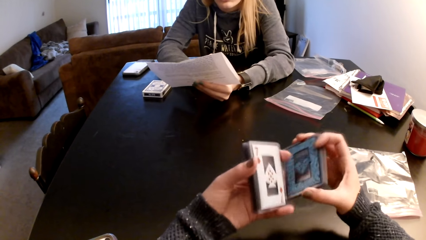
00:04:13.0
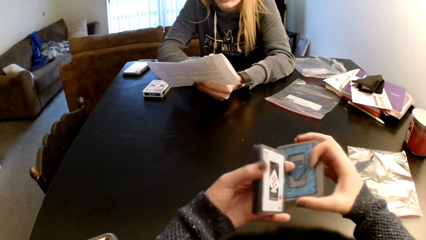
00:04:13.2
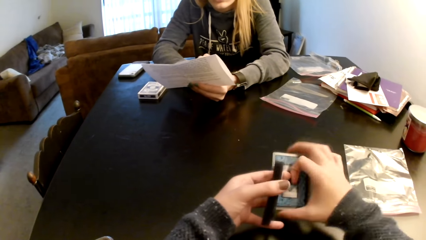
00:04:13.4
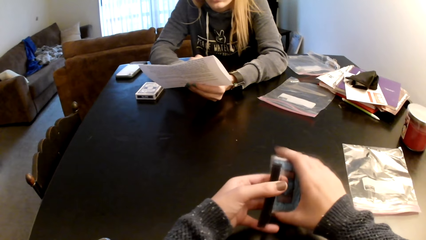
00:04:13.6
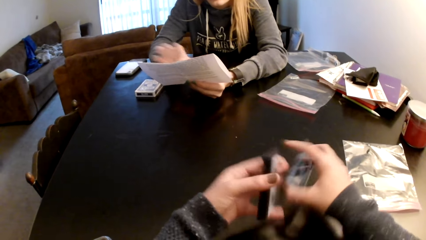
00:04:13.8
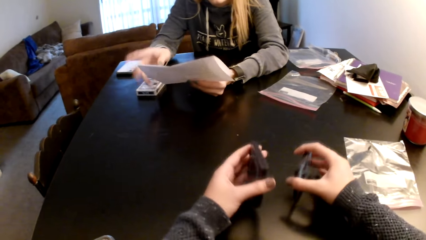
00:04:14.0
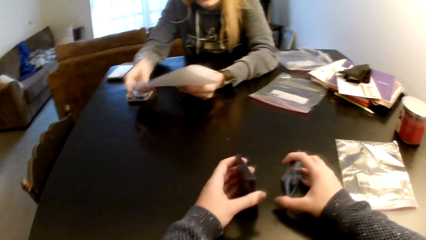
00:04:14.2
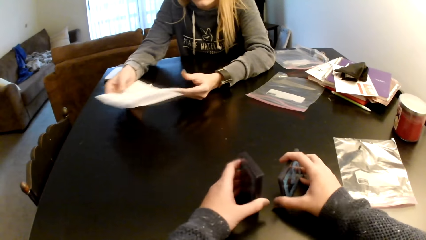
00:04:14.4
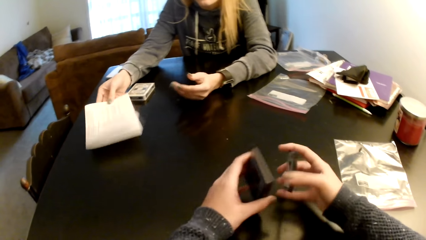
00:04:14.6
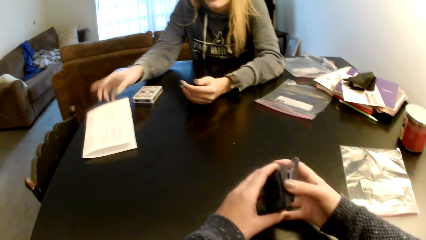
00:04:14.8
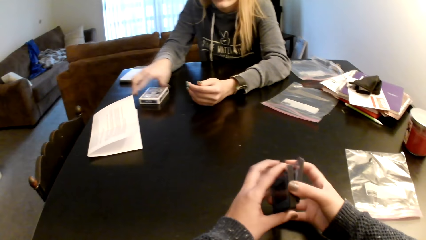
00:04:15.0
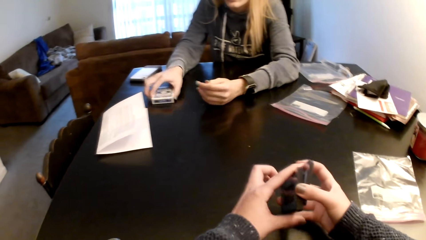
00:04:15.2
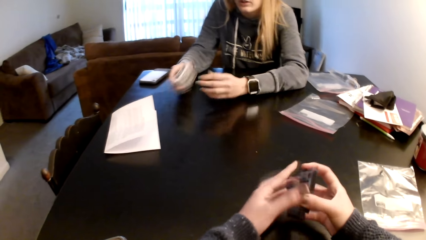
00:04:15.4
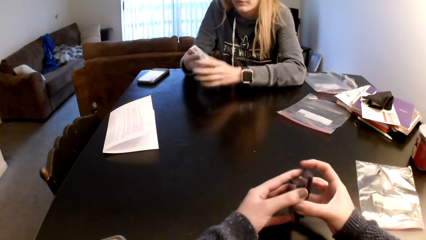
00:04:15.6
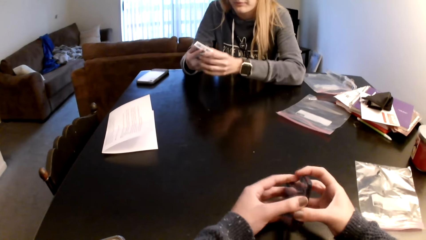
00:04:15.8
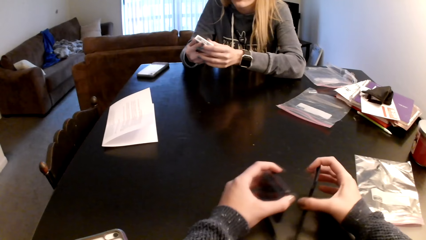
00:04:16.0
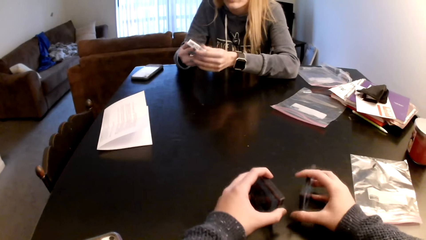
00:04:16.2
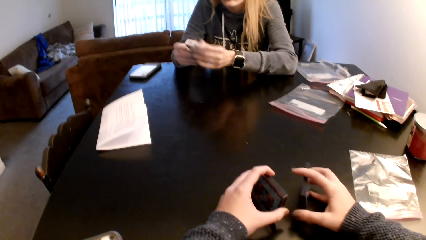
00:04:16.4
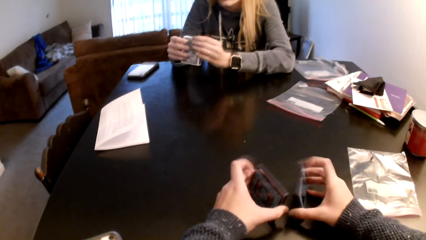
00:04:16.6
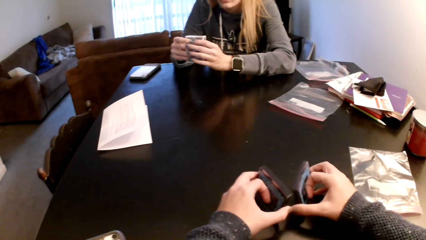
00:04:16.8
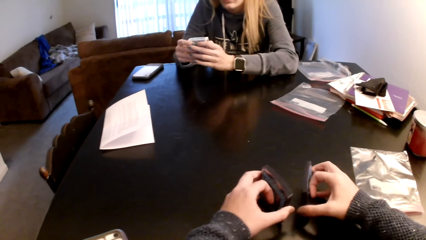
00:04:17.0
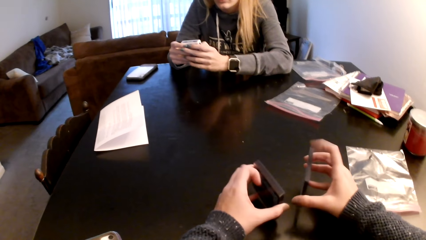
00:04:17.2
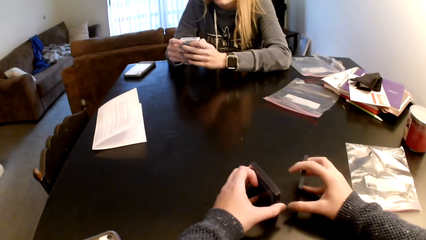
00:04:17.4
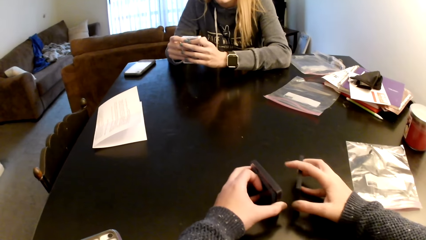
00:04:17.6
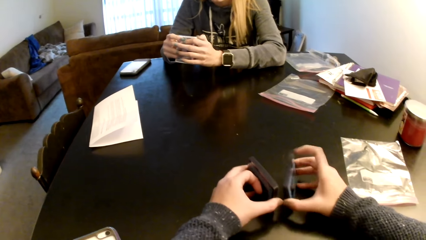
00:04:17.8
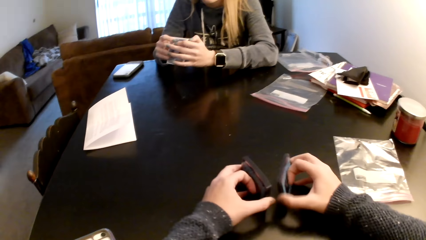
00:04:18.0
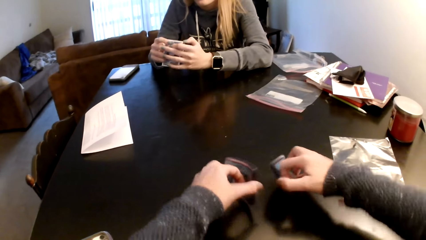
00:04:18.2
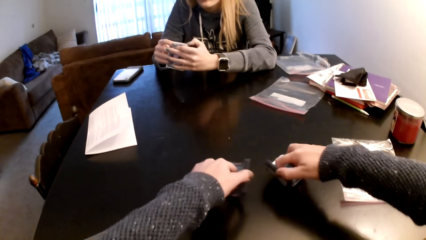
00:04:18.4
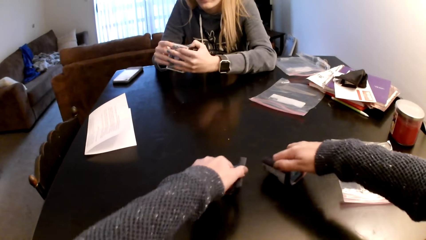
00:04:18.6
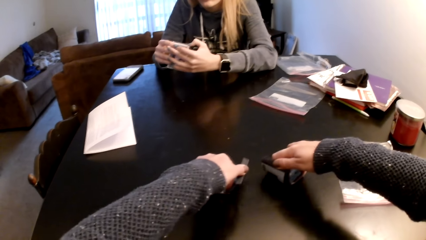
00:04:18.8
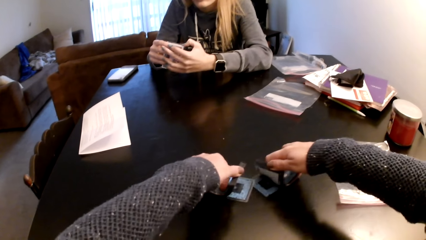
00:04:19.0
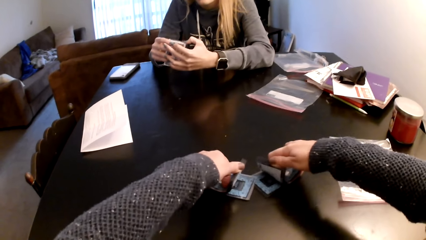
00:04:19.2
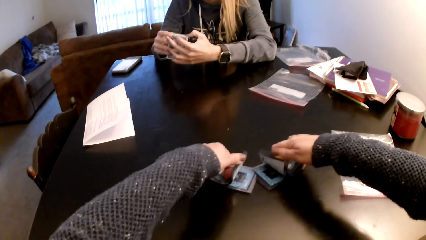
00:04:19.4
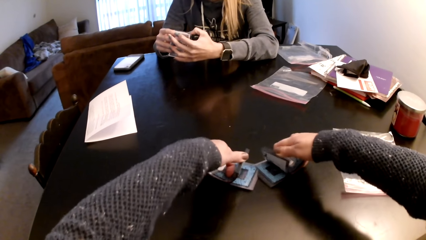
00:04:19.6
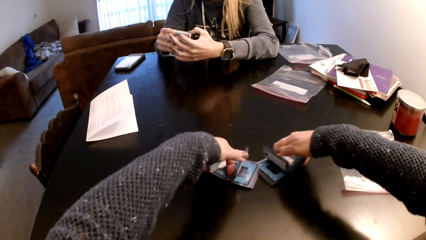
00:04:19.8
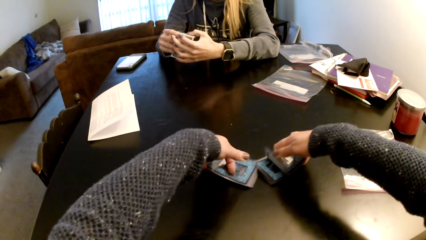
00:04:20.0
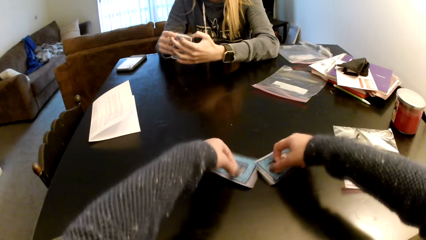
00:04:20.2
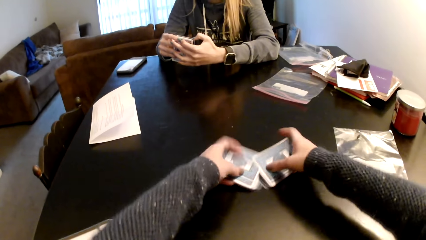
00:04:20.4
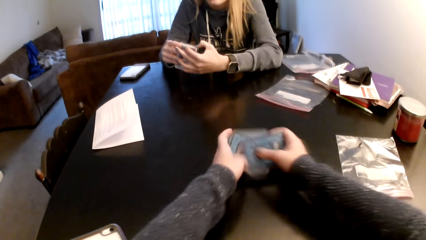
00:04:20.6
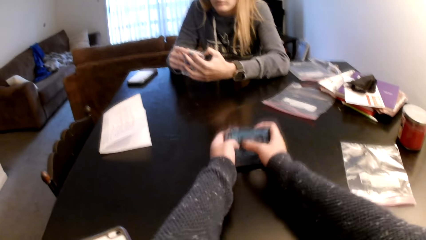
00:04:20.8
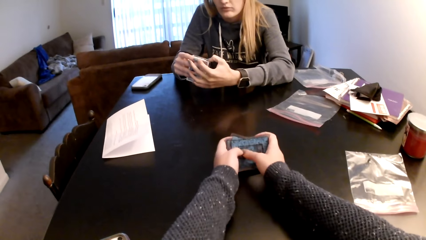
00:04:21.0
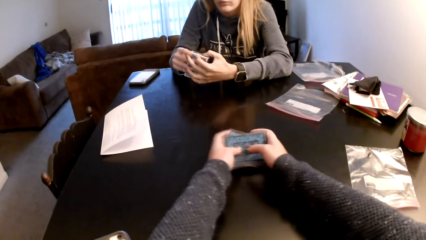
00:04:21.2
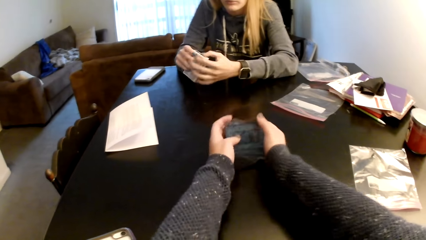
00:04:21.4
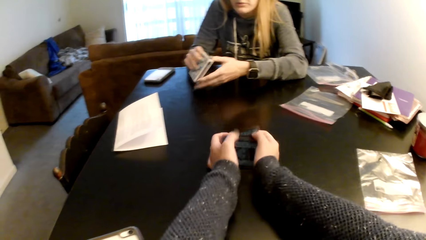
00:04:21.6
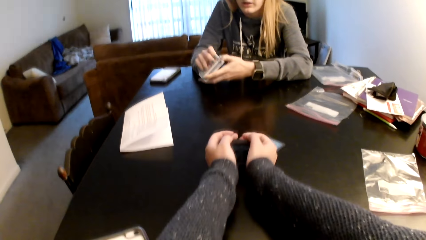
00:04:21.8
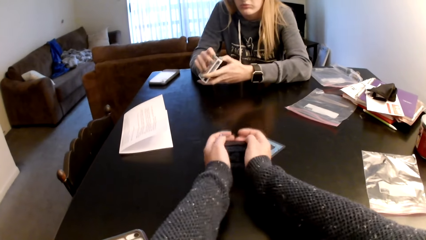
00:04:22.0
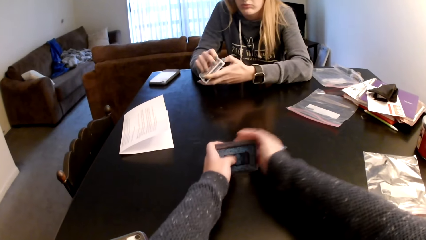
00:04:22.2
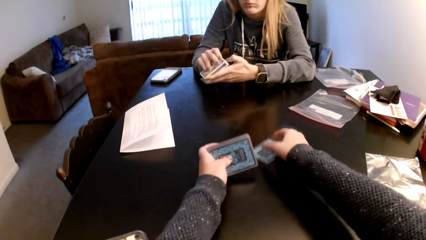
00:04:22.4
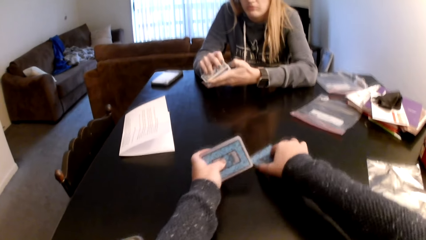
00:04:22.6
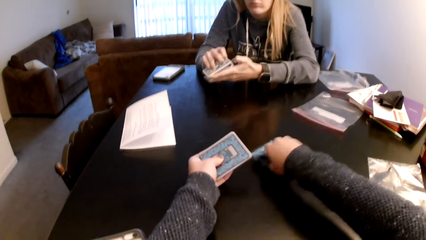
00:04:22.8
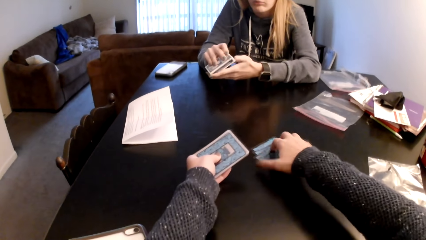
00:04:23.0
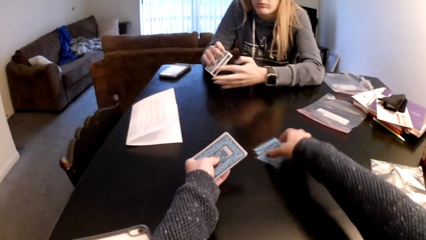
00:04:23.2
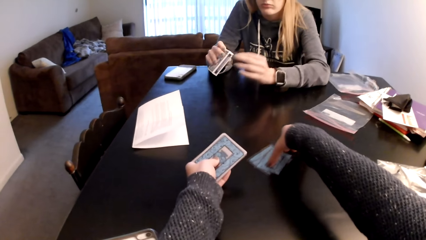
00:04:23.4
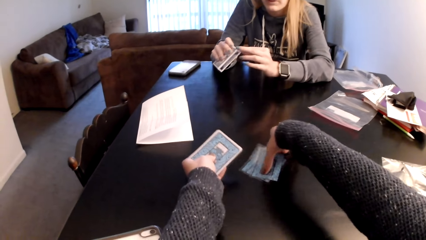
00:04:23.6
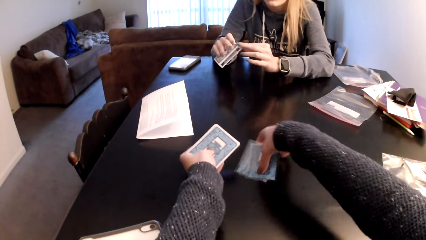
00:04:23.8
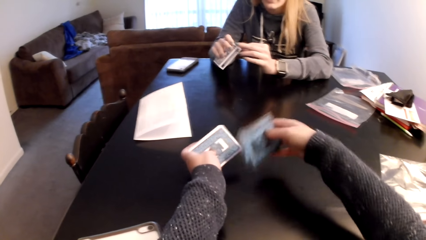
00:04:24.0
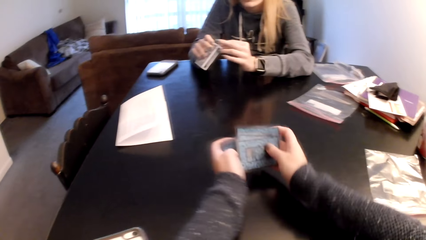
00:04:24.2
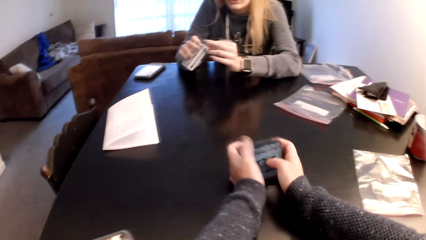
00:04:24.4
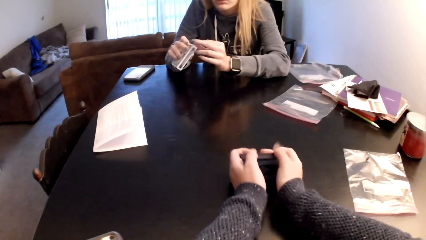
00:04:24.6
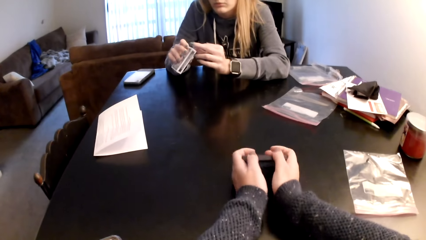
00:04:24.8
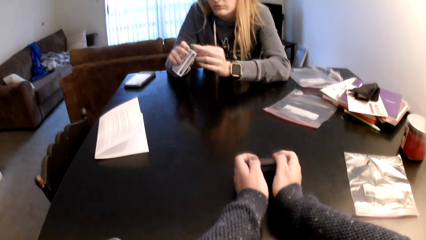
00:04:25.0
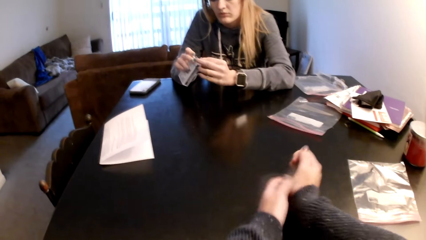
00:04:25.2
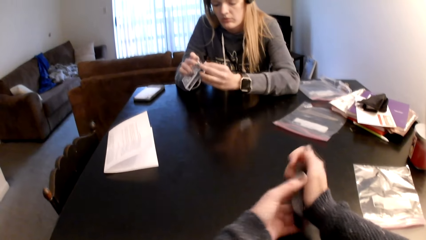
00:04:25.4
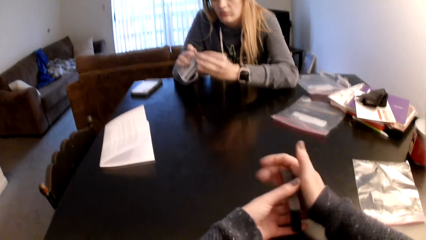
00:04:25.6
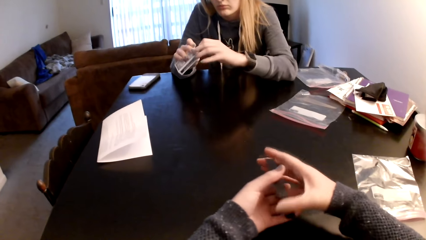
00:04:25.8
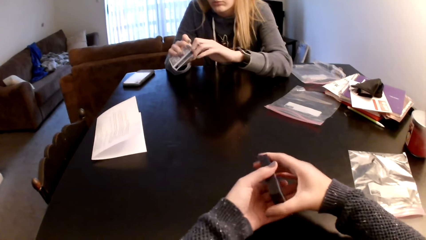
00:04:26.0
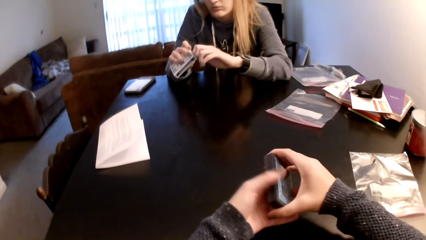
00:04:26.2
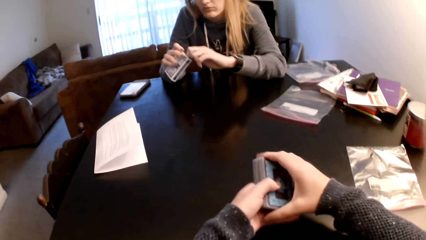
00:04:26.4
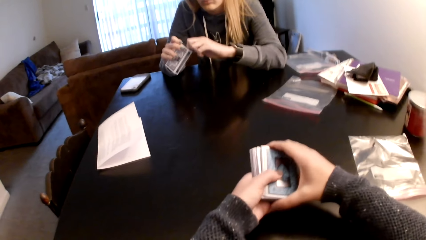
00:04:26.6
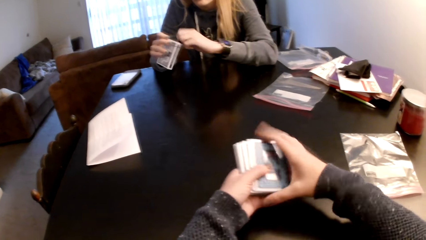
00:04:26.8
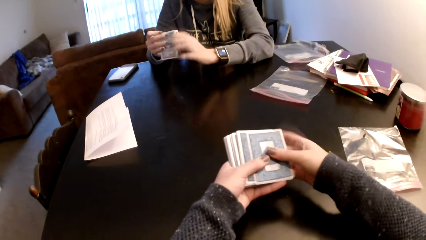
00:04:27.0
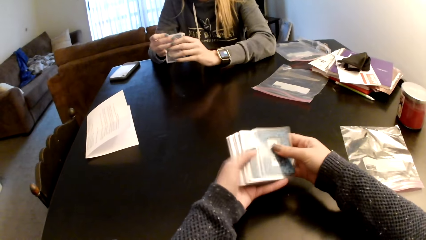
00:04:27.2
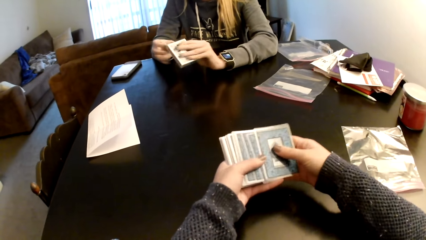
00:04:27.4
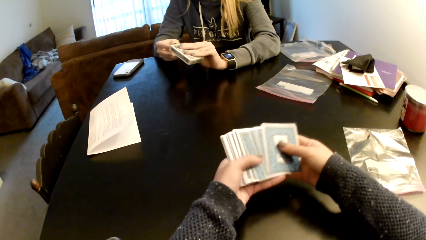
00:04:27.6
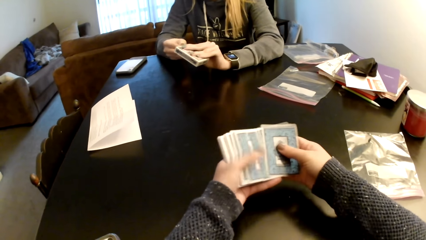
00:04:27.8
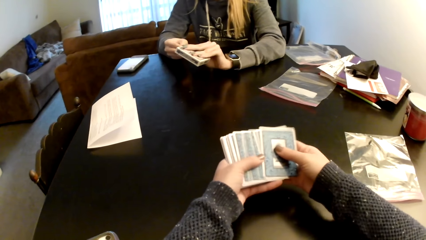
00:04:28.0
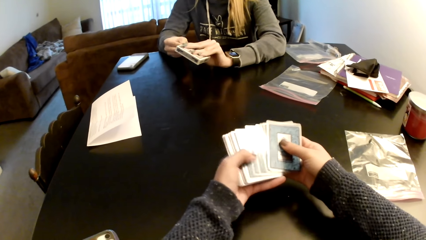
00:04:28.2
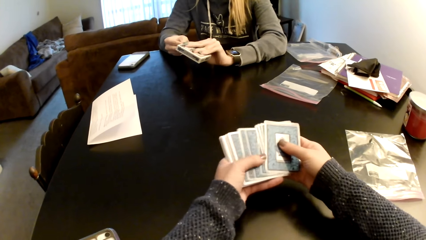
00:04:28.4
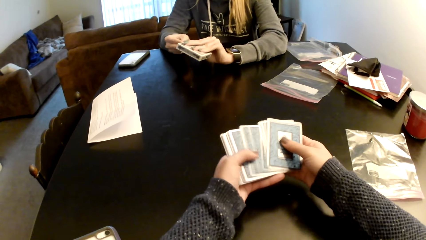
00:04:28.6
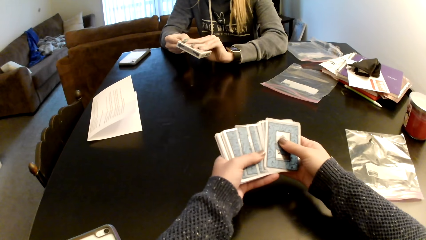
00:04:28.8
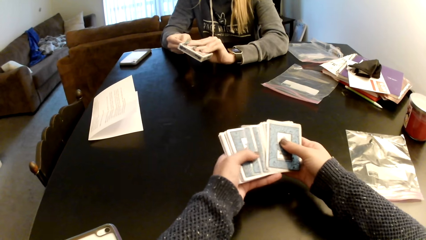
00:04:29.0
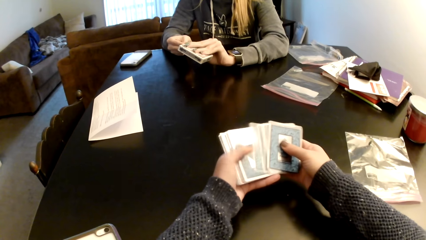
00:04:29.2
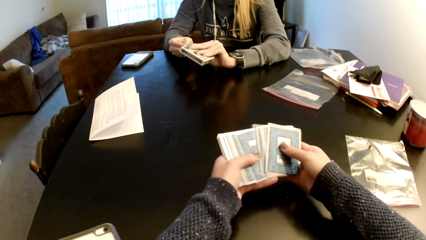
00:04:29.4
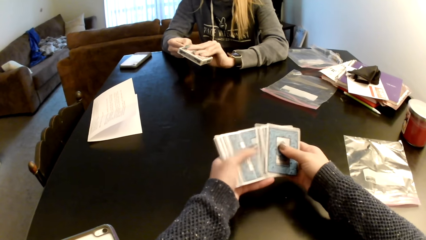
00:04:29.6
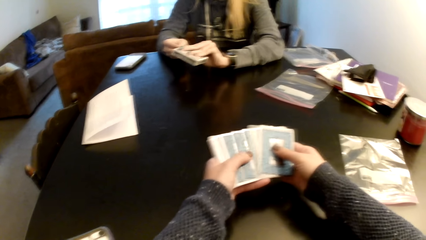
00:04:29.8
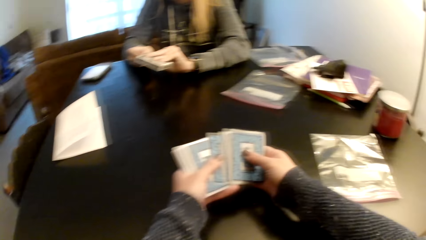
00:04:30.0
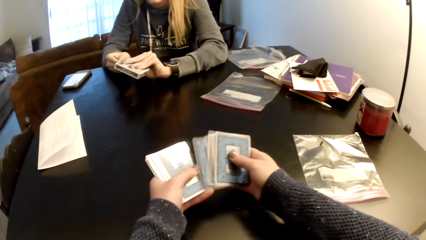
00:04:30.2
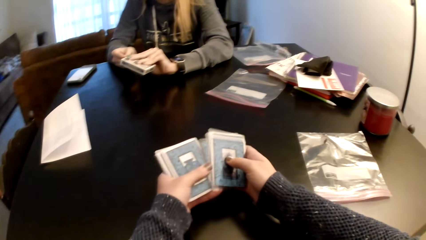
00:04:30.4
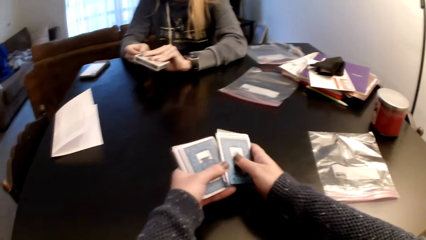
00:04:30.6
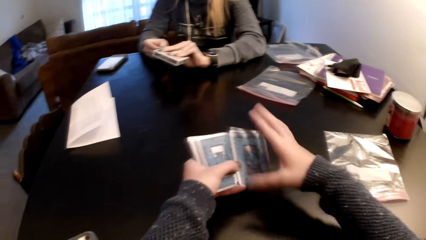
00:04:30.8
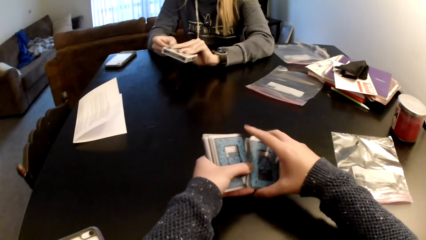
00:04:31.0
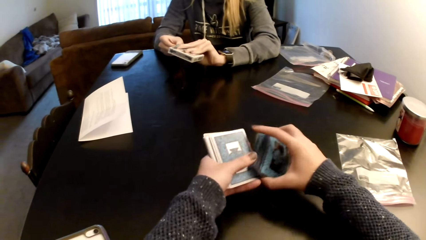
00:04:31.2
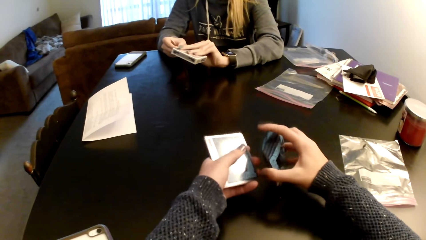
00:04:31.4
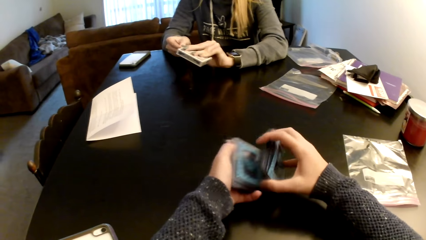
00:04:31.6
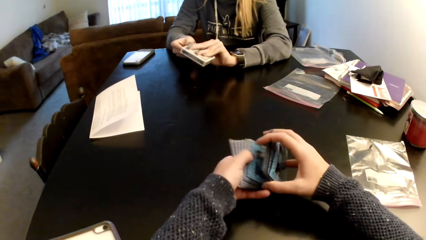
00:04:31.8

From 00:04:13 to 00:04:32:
The camera wearer divides the cards into two. She adjusts the cards on a table. She aligns the cards with both hands. A woman puts the paper on the table. The camera wearer aligns the cards with both hands. The woman picks up a box from the table. The camera wearer adjusts the cards on the table. She flips the cards, holds the cards together, and aligns the cards with both hands. The woman holds the box with her hands. The camera wearer picks up the cards from the table. She holds the cards together and aligns the cards with both hands. She adjusts the cards on the table. The woman opens the box. The camera wearer holds the cards with both hands. She counts the cards. The woman peels the box with her hands. The camera wearer sorts the cards with her hands.
